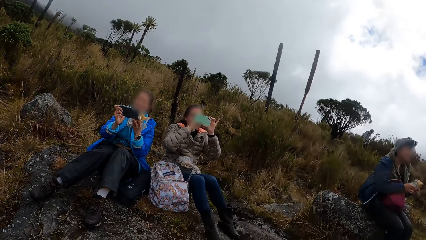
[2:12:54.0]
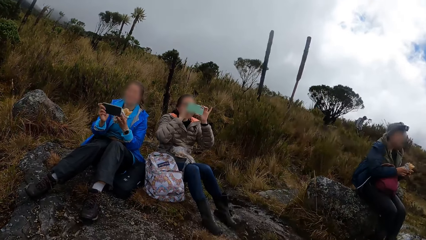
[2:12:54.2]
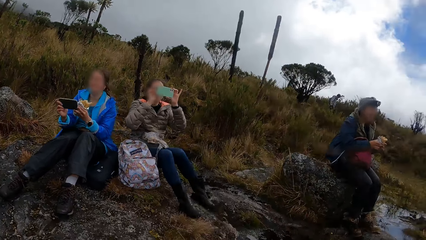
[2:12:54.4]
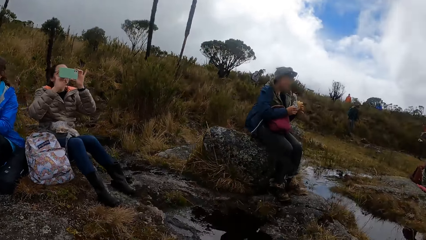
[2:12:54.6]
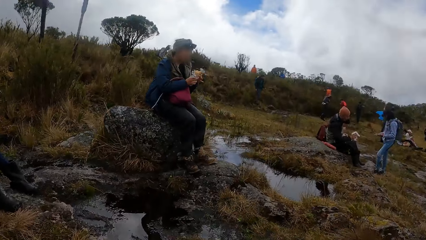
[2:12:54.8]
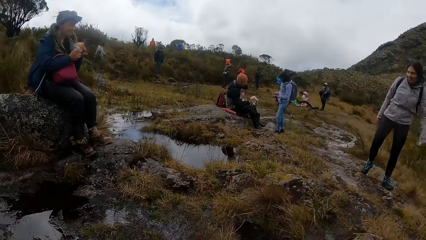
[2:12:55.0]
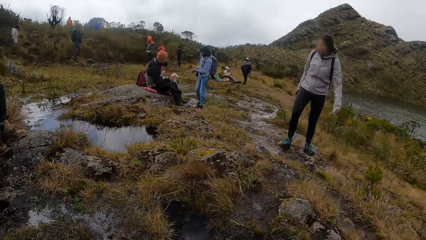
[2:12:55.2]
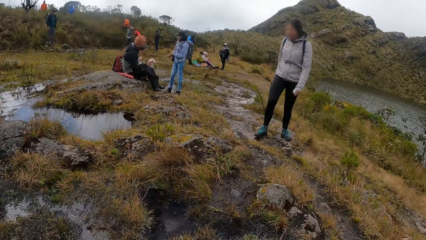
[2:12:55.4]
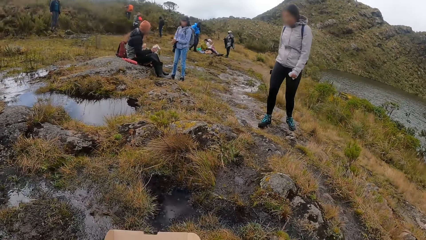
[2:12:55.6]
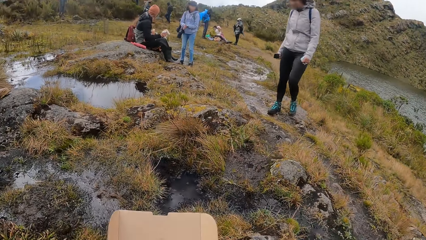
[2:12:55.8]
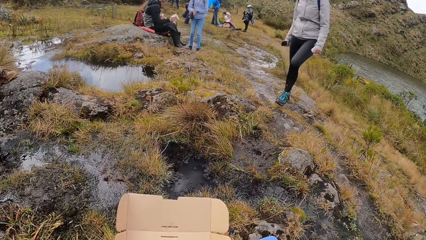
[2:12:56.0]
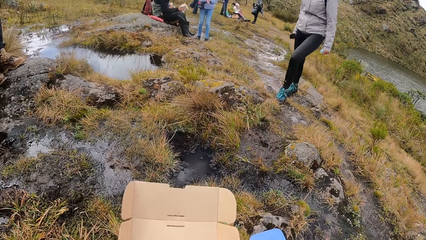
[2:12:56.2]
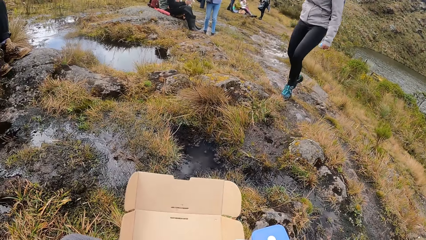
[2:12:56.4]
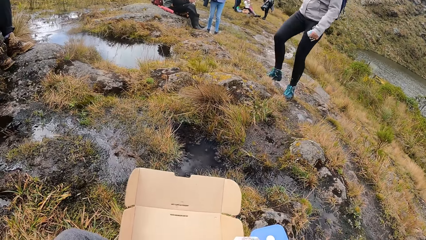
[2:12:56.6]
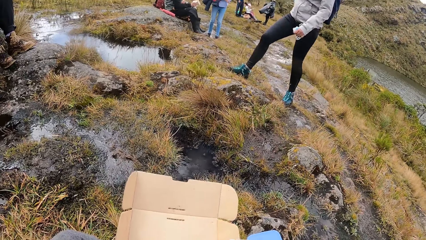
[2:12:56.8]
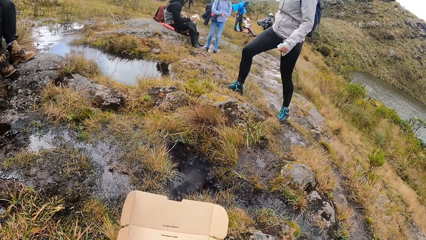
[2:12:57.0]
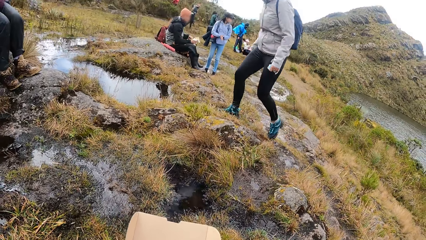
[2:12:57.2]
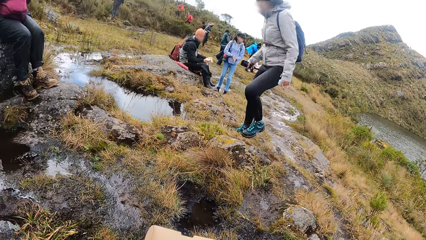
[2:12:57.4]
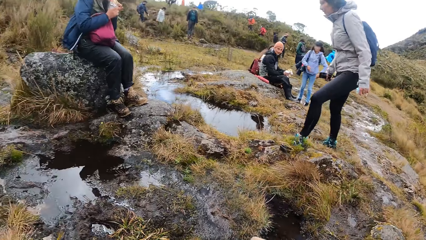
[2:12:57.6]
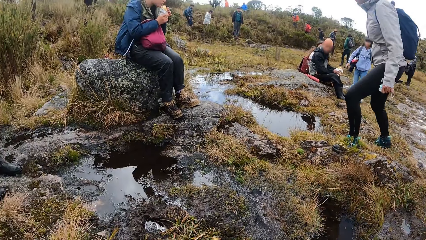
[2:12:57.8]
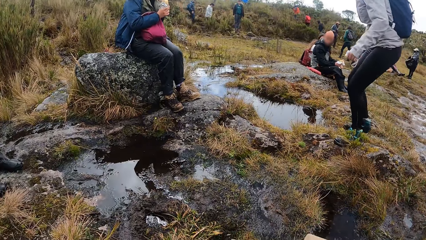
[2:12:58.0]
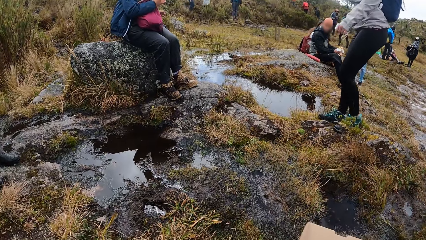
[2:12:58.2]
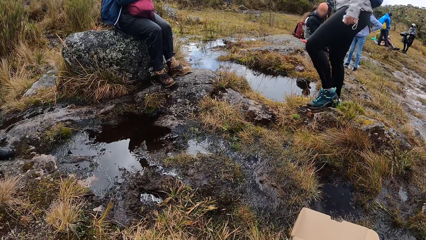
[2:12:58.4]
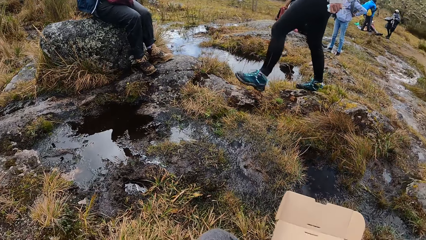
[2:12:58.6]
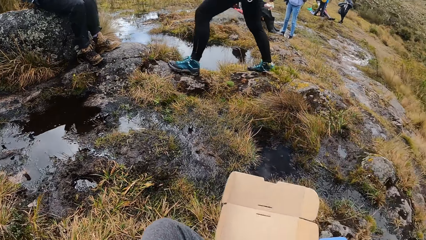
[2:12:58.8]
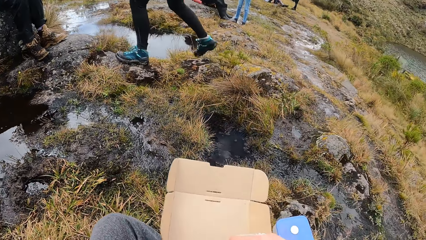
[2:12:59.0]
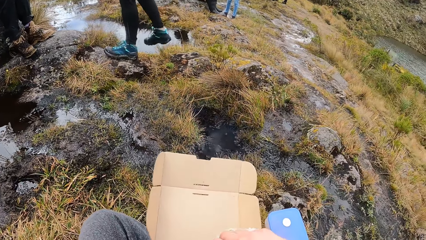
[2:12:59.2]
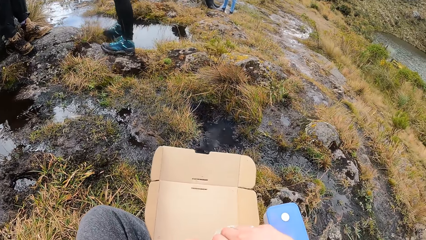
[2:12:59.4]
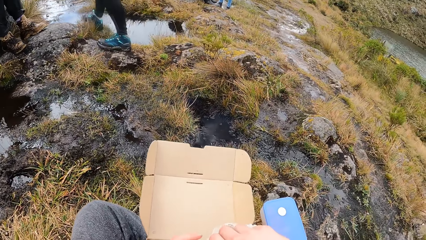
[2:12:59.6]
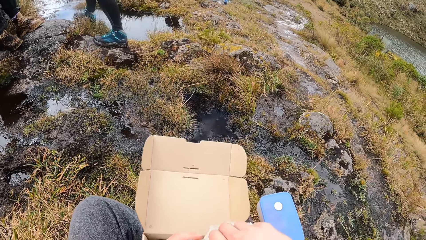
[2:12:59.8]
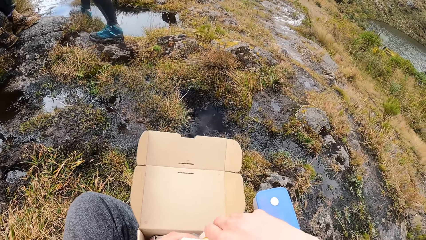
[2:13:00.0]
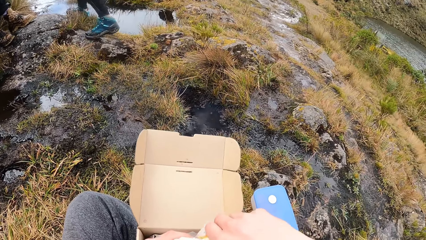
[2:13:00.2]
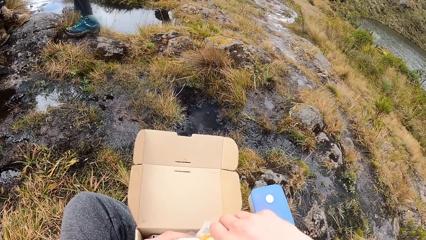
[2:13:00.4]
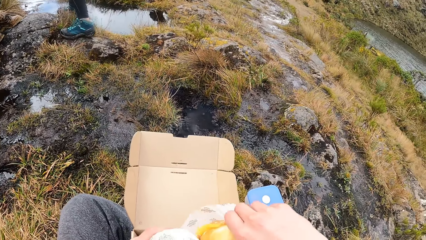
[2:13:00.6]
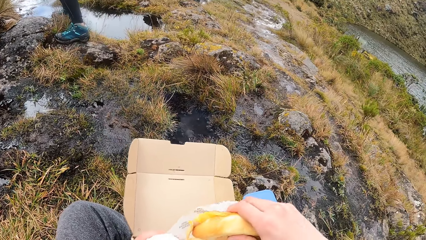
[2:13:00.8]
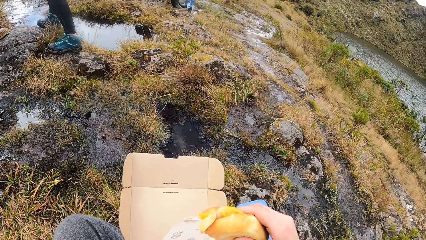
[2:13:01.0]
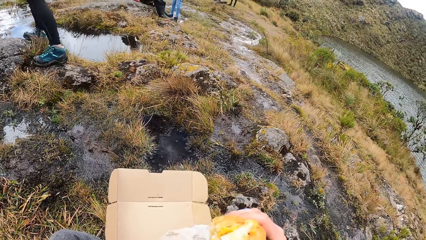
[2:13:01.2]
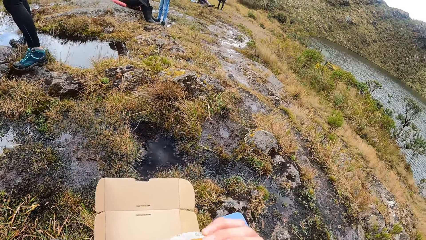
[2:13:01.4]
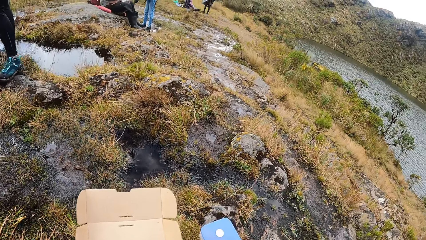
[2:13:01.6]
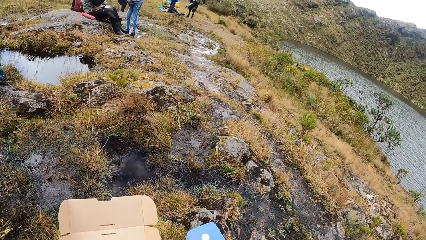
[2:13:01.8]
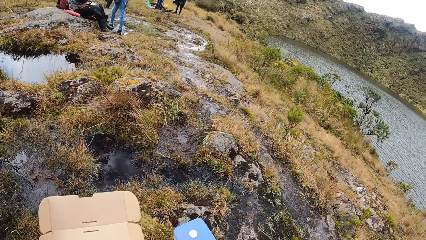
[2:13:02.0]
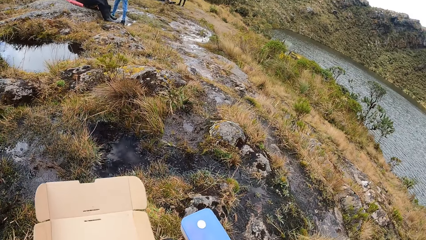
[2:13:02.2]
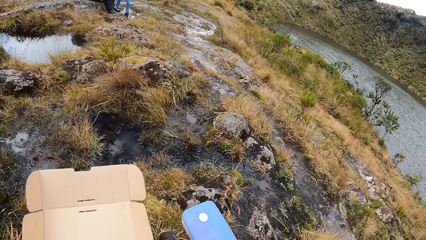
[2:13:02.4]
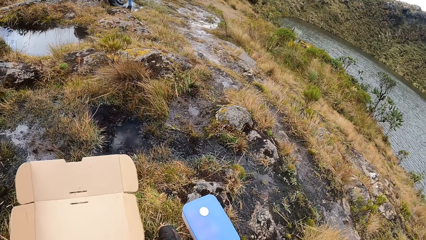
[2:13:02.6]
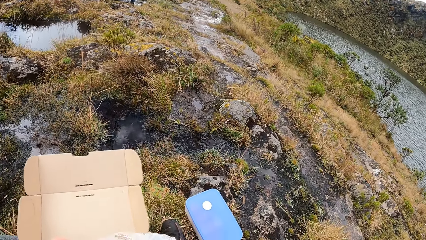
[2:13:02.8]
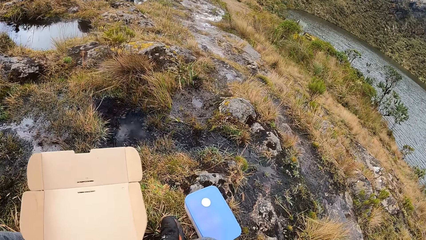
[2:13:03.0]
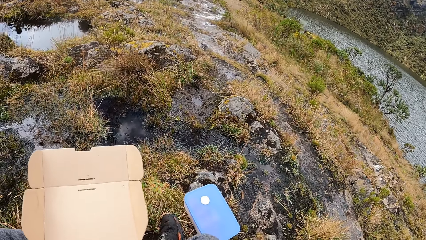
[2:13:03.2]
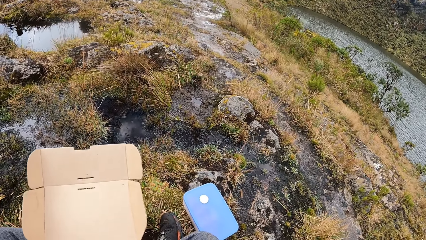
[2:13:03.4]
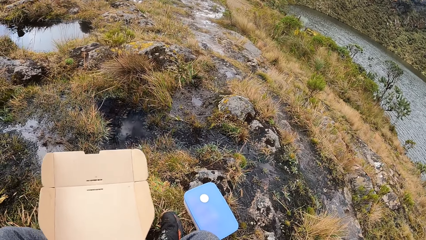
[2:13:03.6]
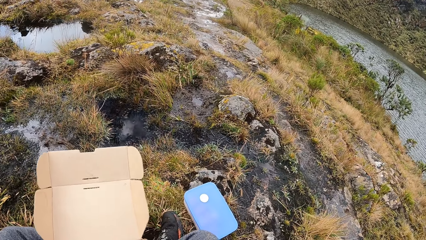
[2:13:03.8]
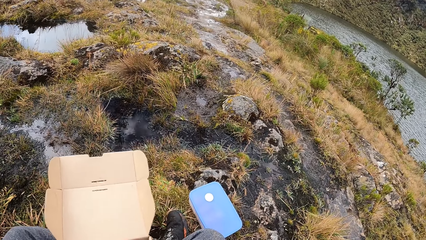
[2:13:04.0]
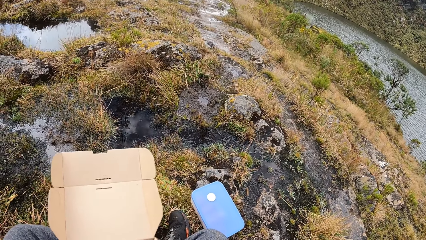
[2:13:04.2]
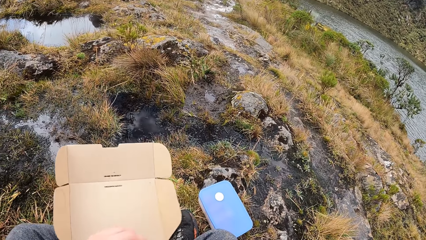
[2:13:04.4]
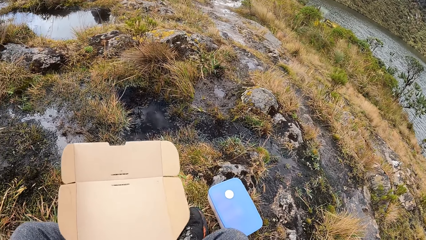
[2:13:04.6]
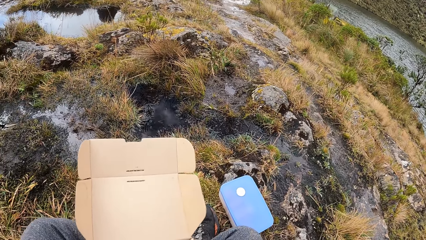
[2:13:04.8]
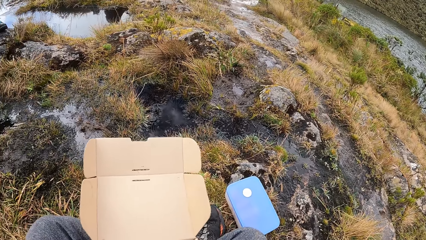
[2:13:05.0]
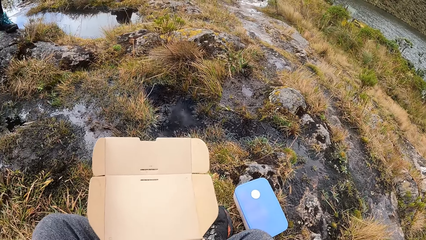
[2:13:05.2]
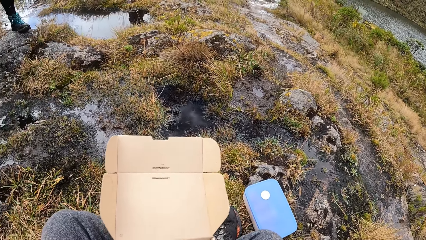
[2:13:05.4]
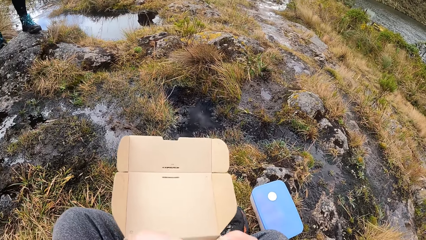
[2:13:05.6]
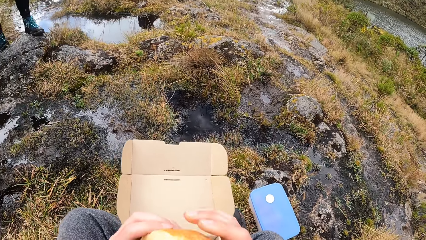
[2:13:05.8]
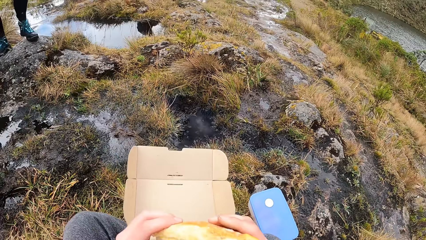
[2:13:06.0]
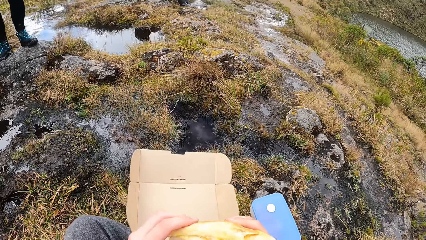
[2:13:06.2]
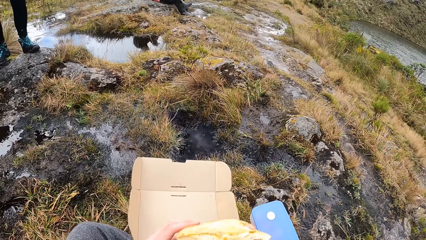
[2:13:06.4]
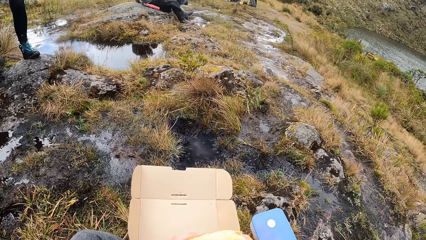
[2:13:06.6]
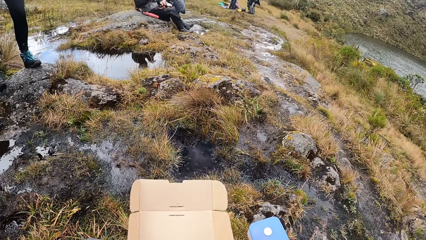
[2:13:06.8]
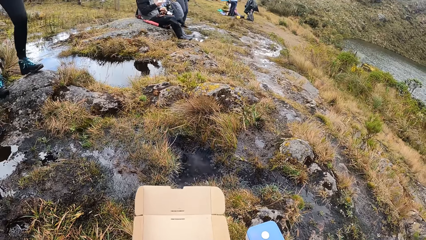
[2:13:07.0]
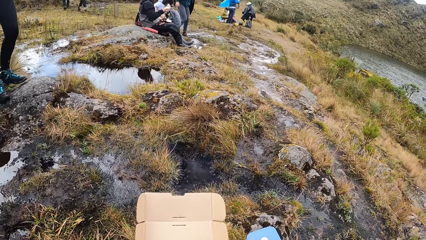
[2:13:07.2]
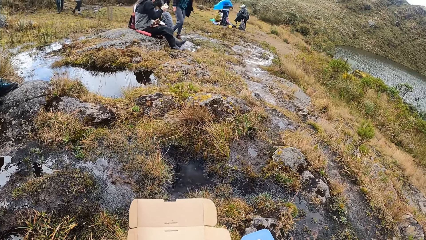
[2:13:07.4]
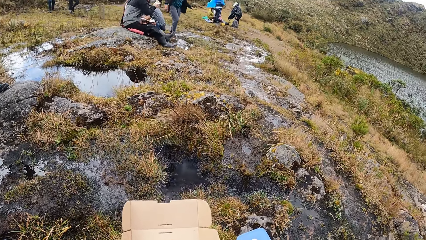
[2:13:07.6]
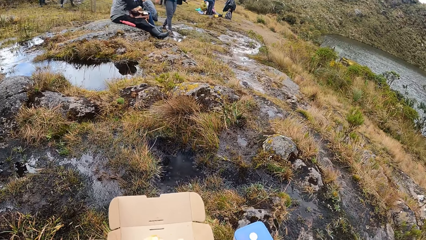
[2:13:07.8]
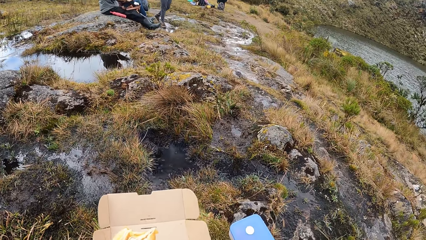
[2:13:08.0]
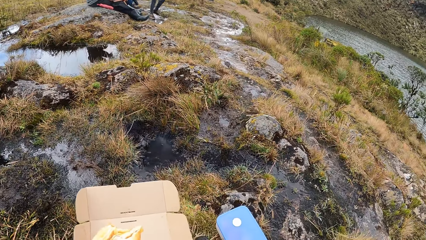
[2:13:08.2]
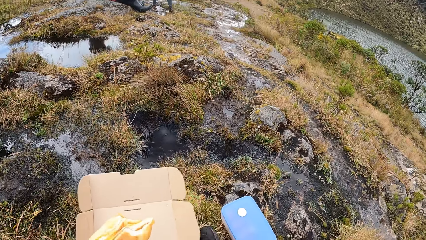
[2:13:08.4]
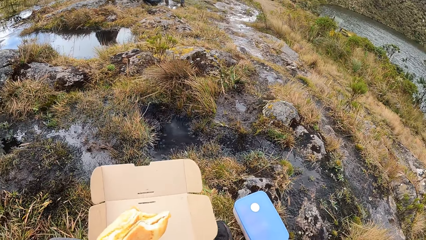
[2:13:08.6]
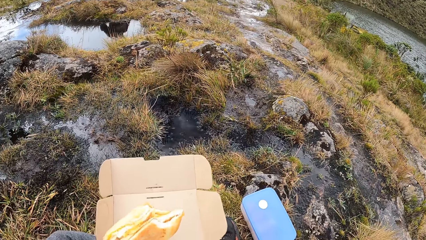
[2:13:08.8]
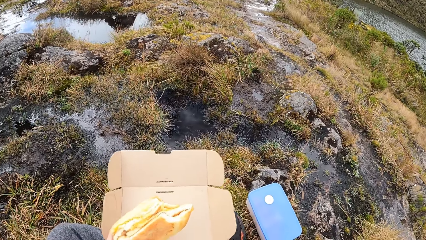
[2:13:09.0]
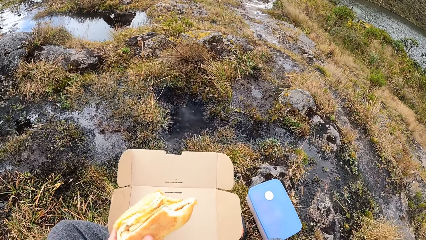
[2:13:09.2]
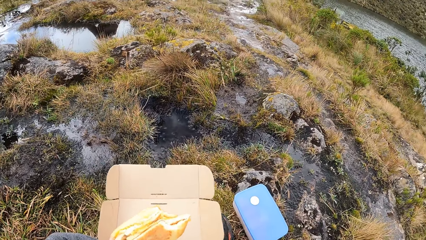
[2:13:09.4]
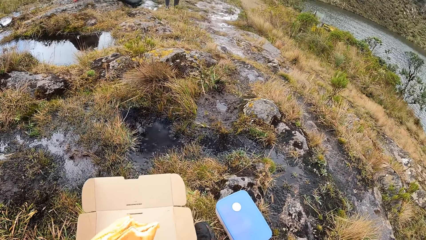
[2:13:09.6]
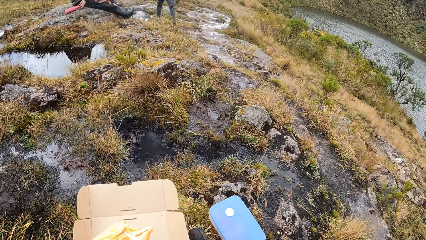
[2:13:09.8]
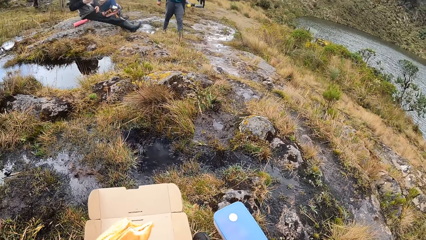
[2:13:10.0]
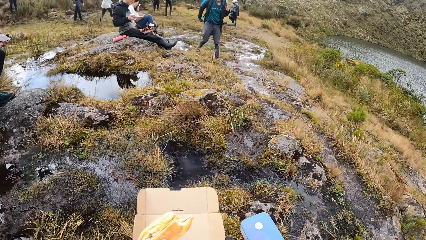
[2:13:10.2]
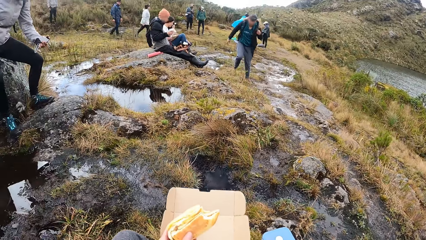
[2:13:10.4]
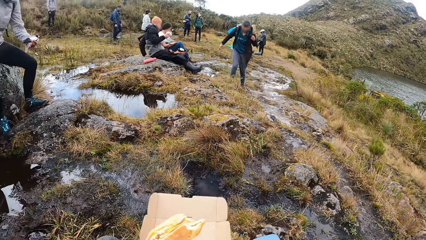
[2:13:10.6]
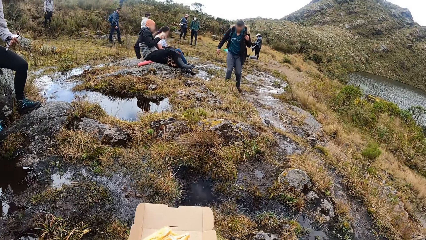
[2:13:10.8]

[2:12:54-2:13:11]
A woman interacts with another woman. The camera wearer eats the pastry or snack with both hands. They eat the snack.
